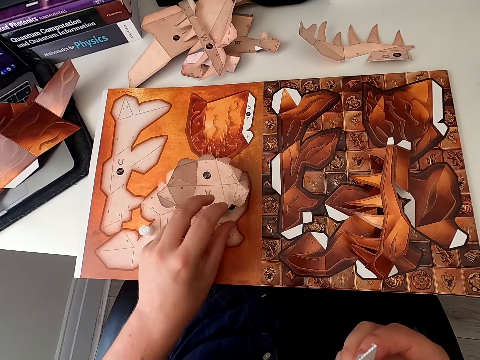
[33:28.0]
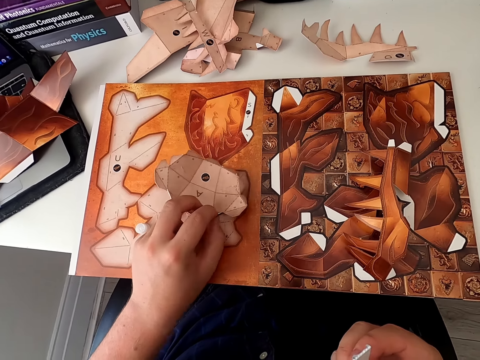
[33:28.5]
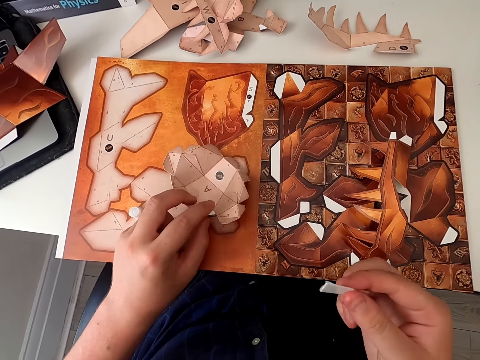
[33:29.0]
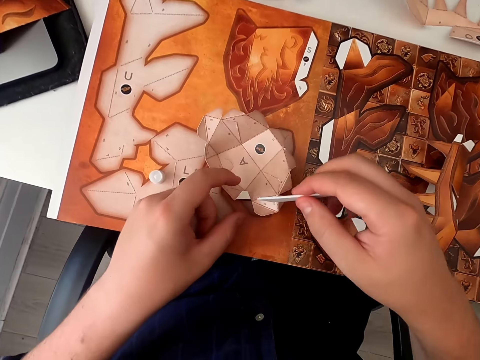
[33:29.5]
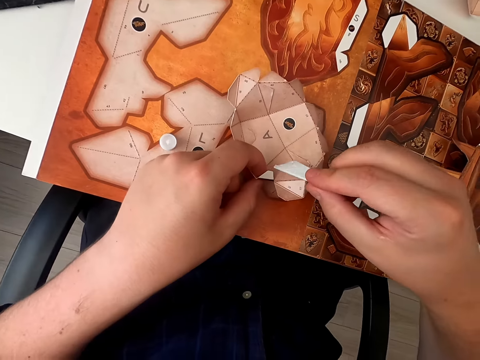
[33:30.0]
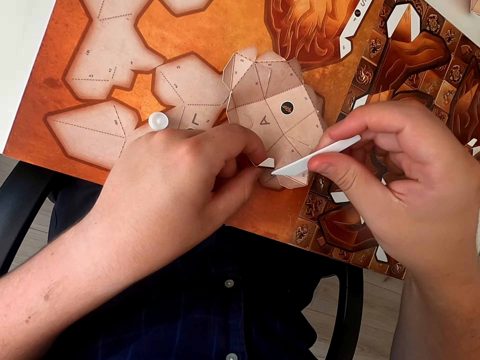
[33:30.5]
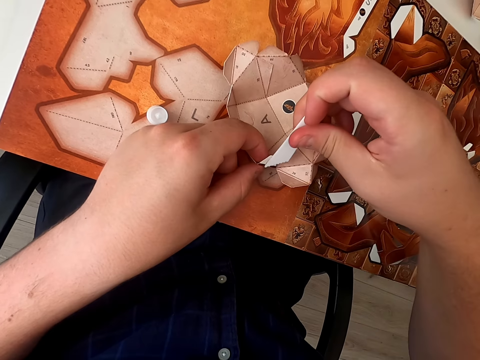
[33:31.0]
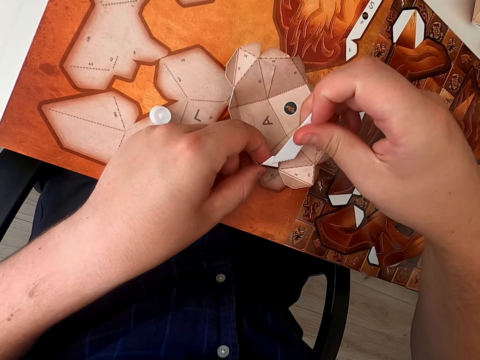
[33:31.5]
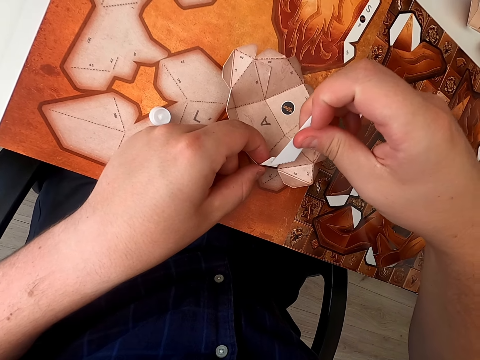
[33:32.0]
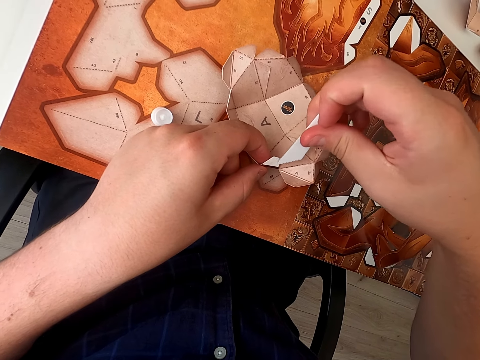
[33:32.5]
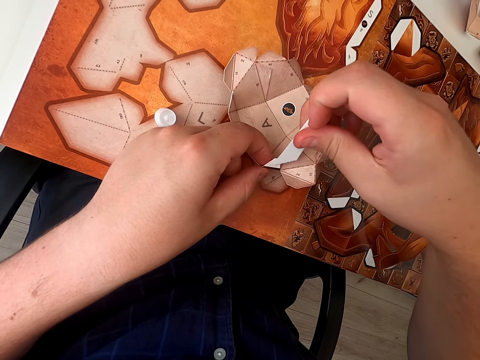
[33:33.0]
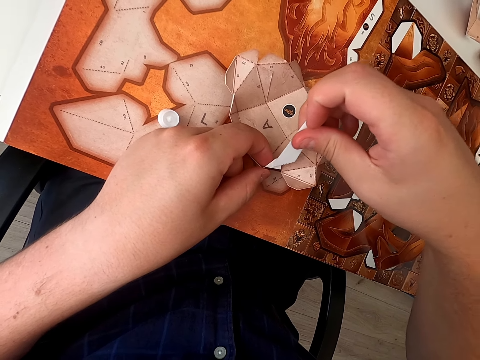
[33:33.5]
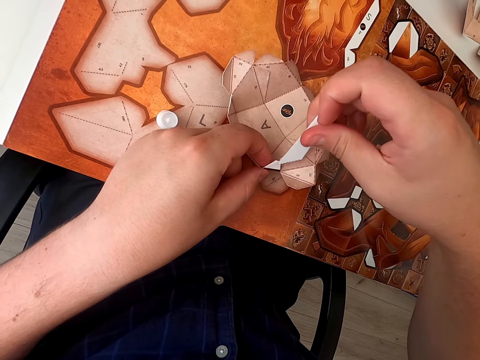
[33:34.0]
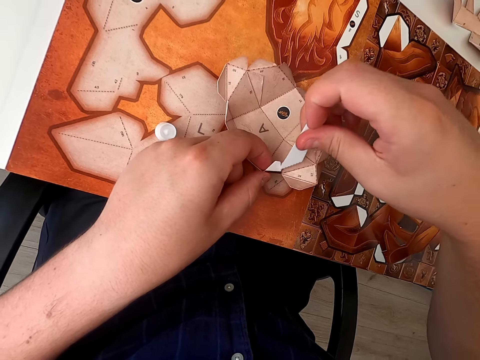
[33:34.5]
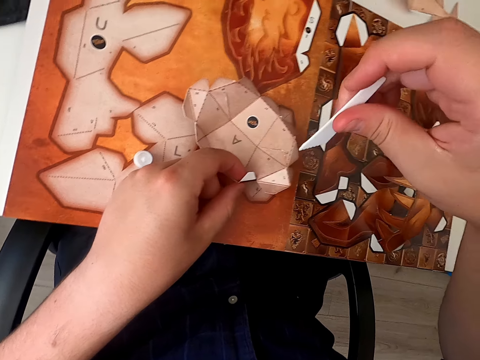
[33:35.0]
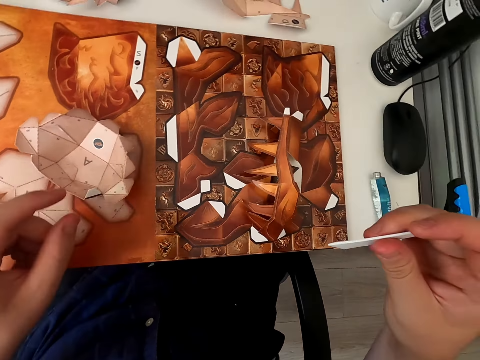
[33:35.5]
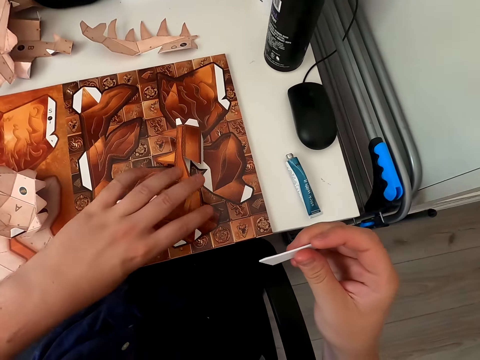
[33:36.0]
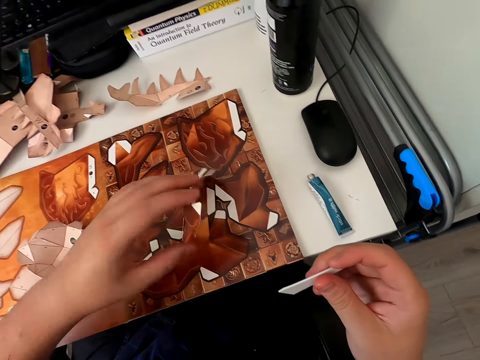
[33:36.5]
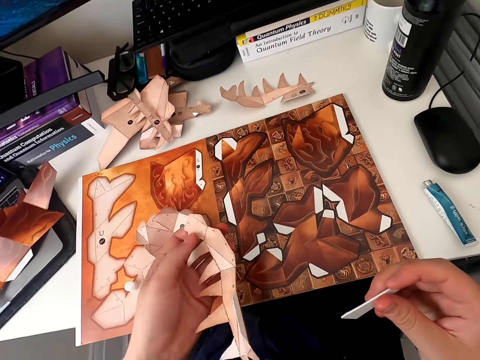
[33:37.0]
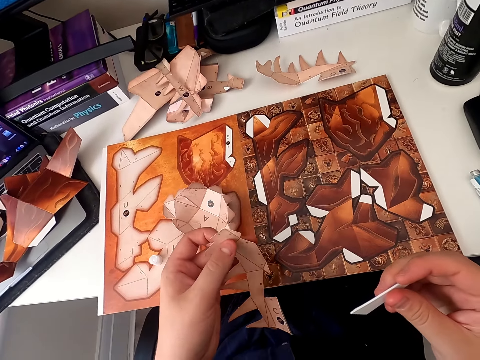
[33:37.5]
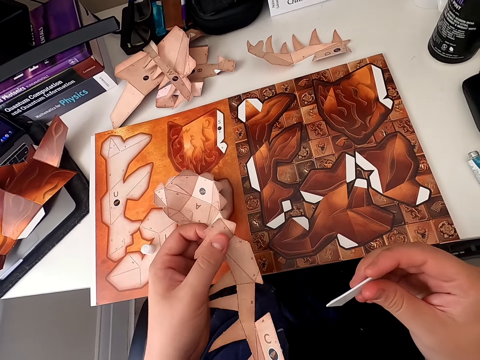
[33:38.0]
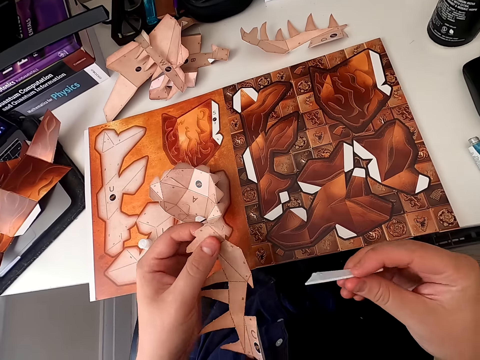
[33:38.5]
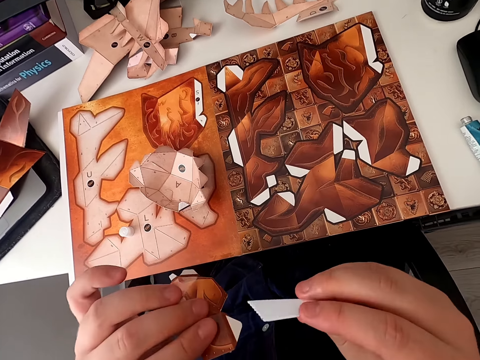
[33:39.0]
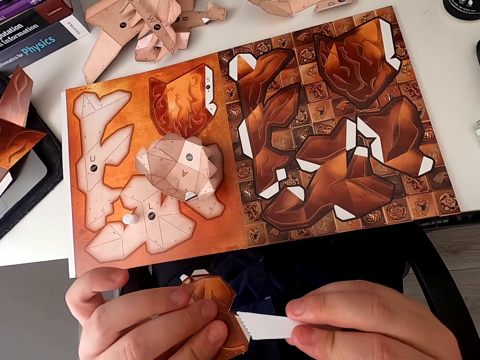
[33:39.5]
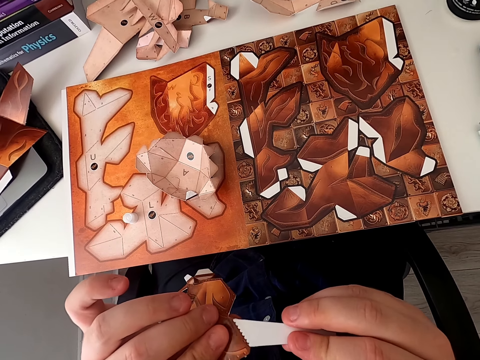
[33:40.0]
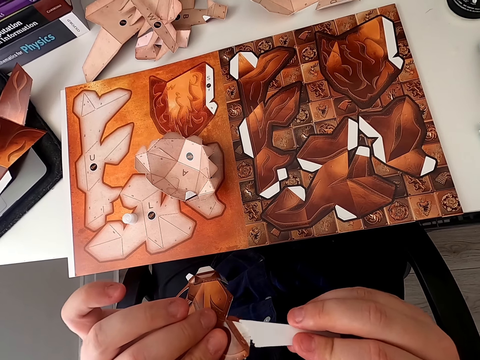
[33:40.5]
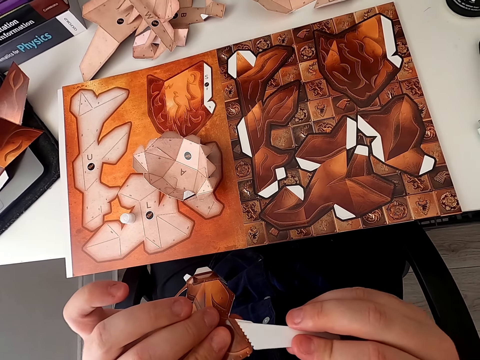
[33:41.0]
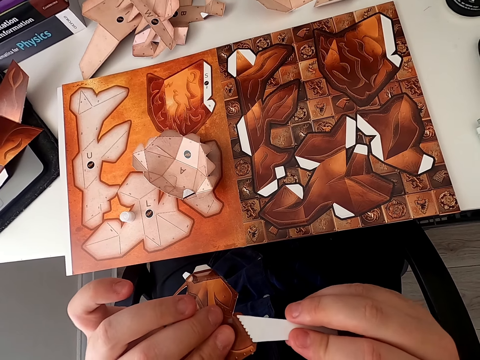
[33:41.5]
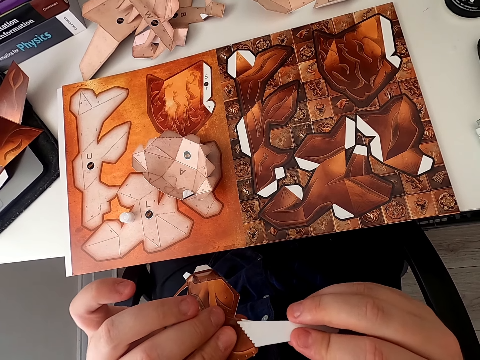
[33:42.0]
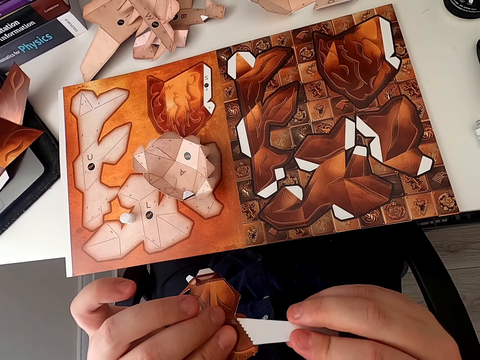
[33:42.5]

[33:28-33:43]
The camera wearer holds a paper craft. They apply glue on the craft with an emboss board. They turn around and pick up the paper craft. They apply glue on the craft with the emboss board.

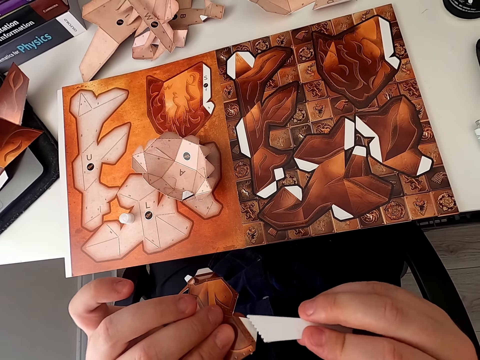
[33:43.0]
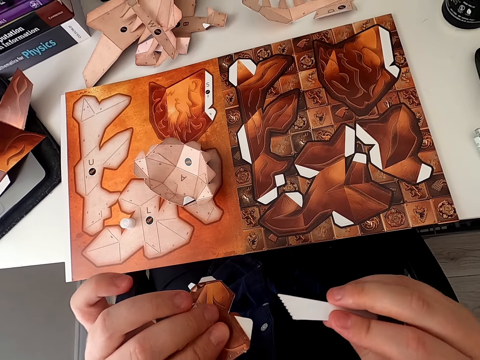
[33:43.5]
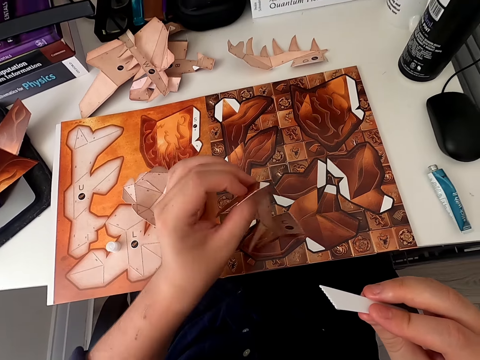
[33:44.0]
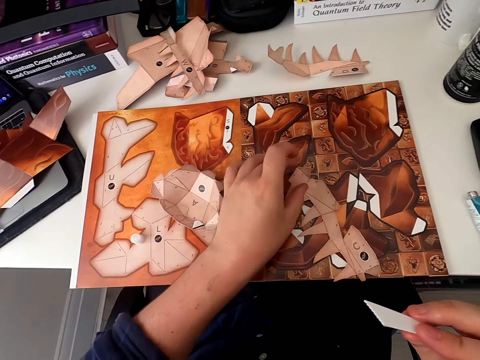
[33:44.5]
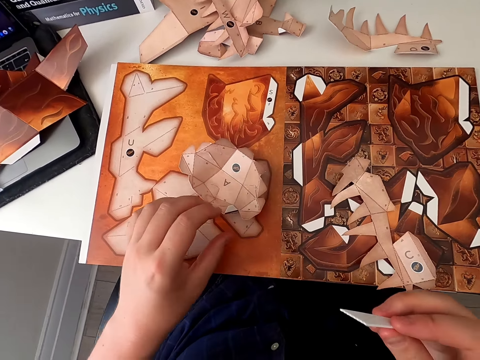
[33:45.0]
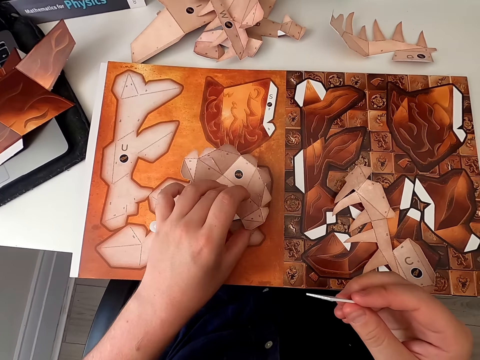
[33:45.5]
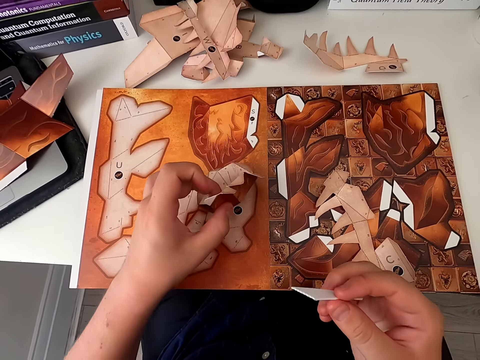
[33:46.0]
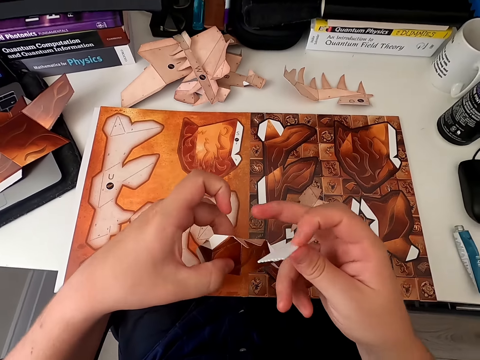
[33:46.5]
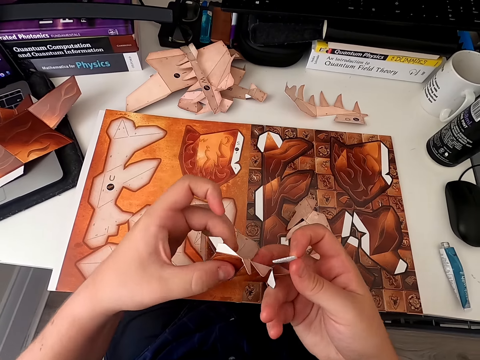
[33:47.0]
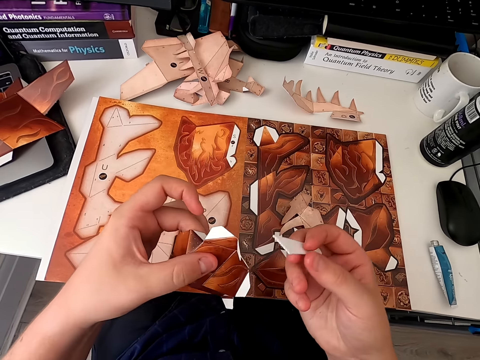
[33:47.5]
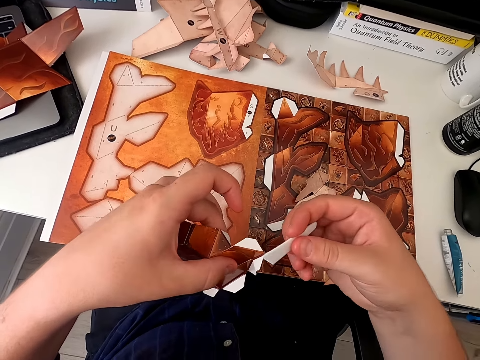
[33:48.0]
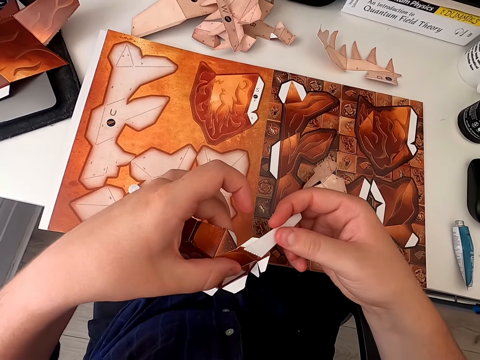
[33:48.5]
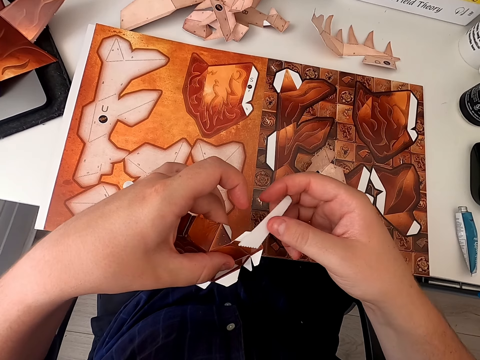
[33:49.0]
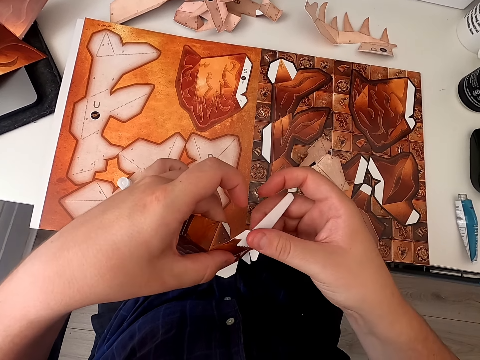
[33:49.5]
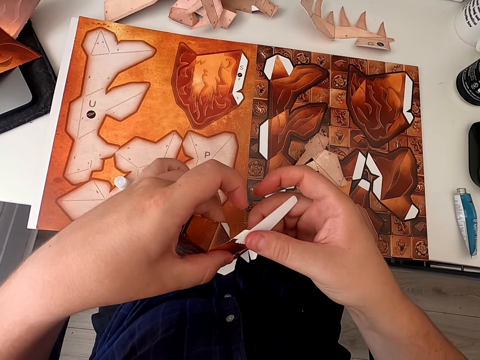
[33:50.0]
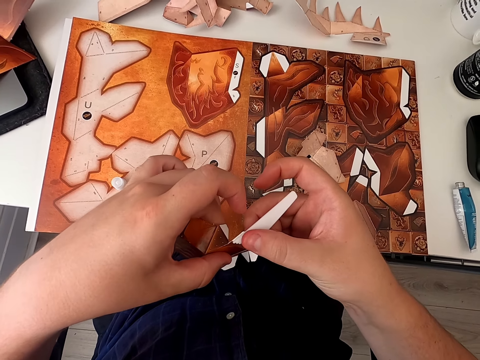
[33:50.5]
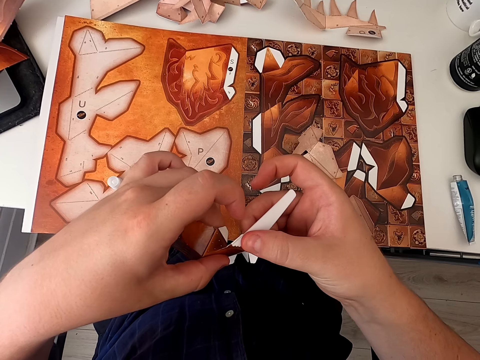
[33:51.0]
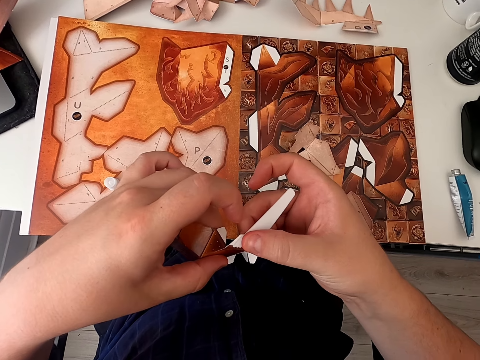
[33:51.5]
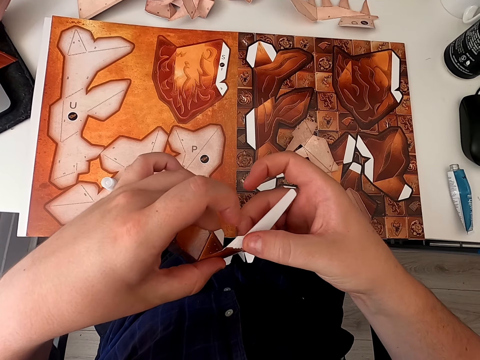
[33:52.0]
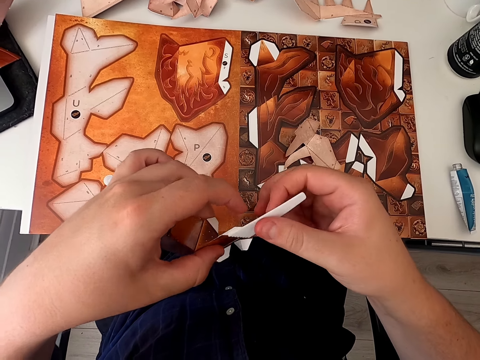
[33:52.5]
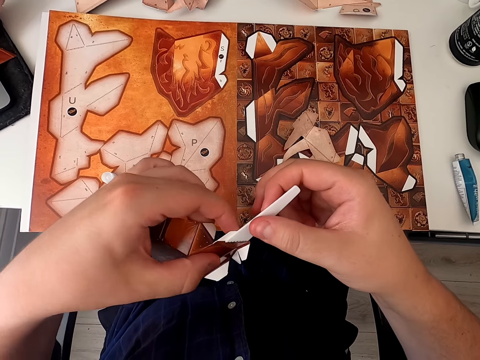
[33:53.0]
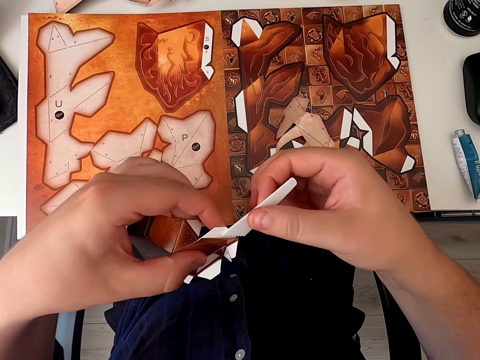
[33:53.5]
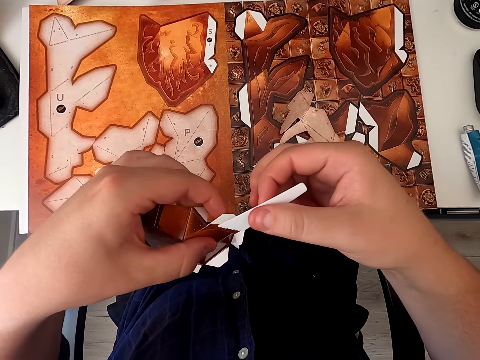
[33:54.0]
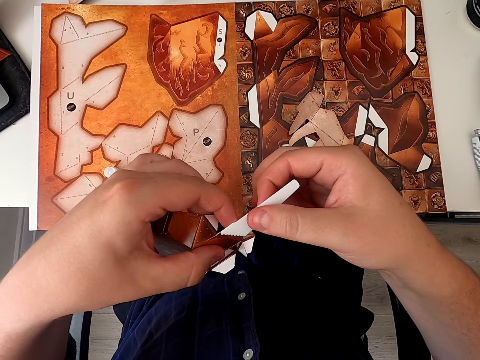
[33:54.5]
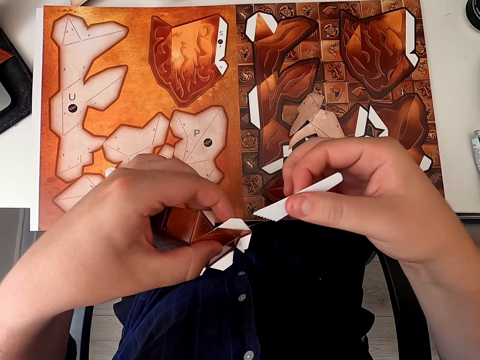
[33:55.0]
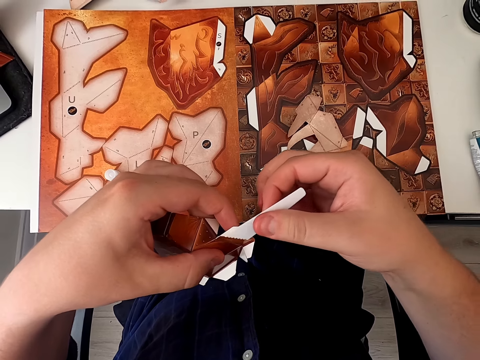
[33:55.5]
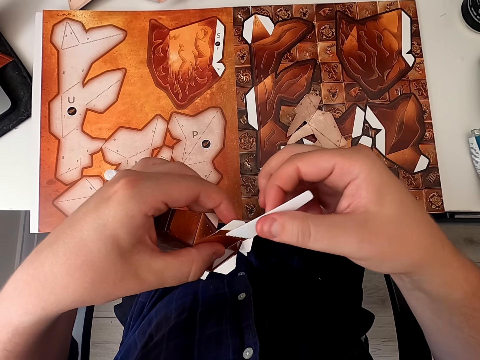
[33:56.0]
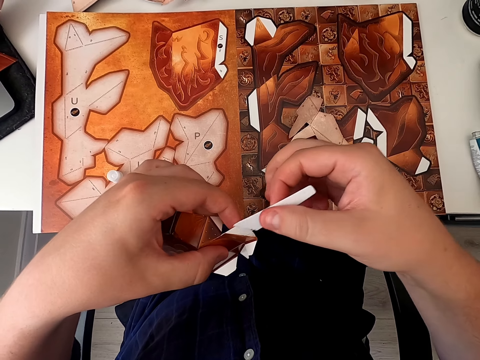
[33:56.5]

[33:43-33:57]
The camera wearer puts a paper craft down and picks up the paper craft. They apply glue on the craft with an emboss board. They apply glue on the craft with the emboss board repeatedly.
